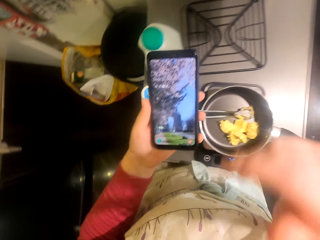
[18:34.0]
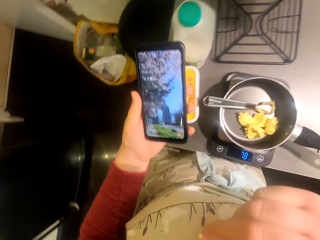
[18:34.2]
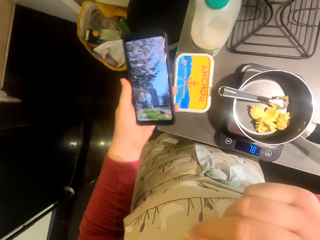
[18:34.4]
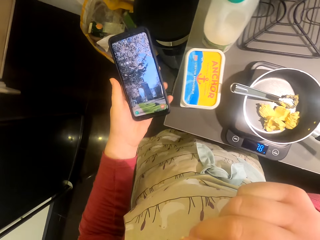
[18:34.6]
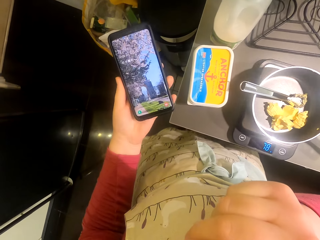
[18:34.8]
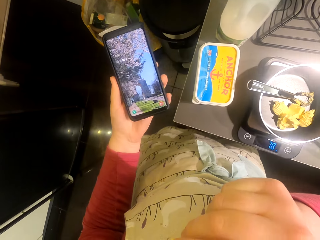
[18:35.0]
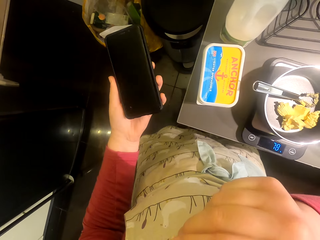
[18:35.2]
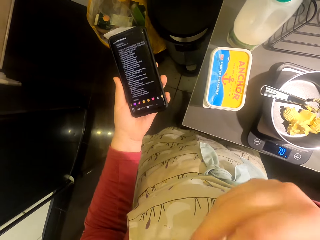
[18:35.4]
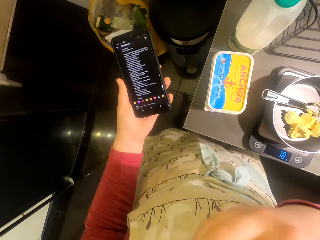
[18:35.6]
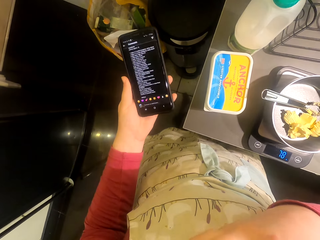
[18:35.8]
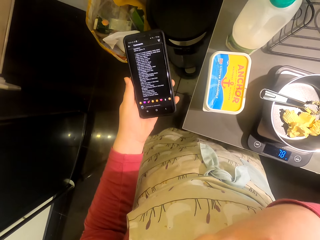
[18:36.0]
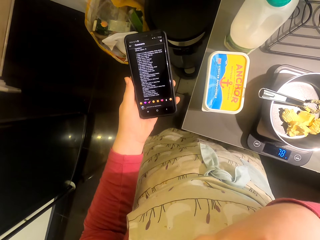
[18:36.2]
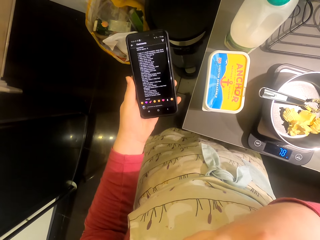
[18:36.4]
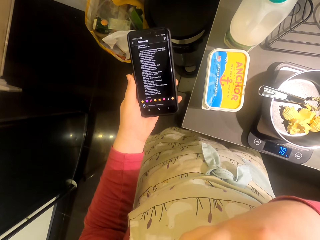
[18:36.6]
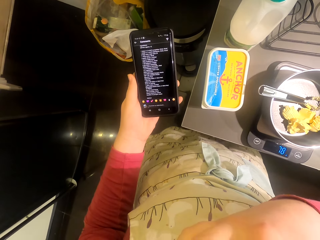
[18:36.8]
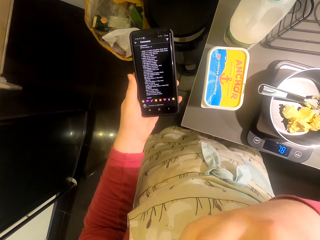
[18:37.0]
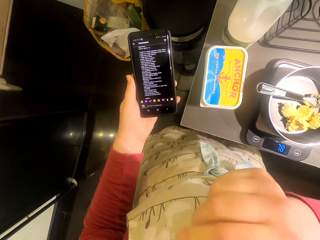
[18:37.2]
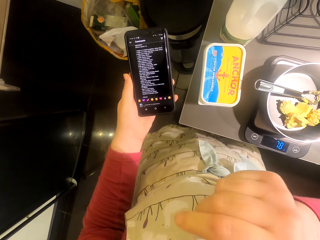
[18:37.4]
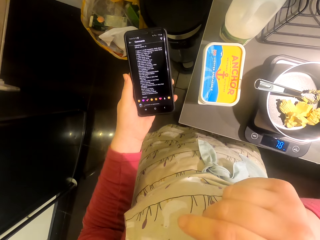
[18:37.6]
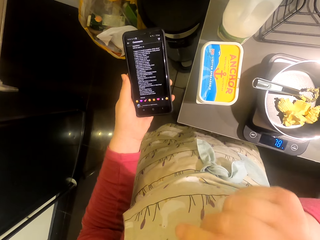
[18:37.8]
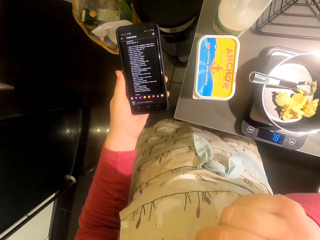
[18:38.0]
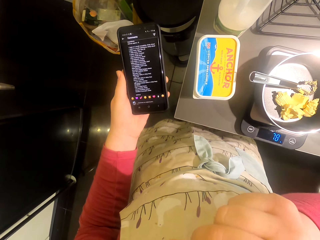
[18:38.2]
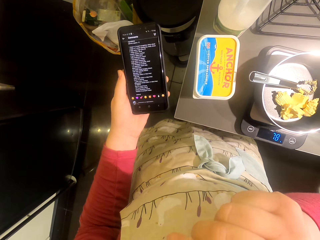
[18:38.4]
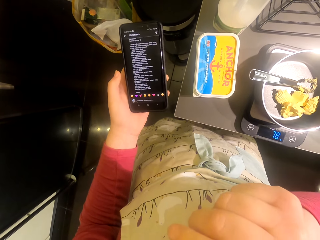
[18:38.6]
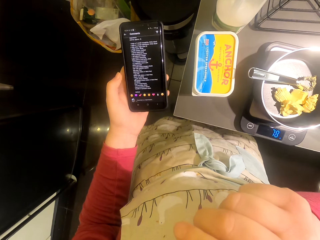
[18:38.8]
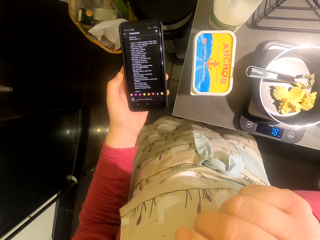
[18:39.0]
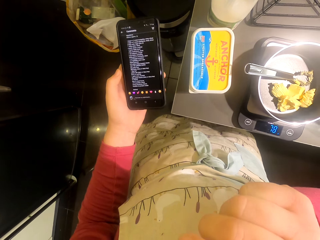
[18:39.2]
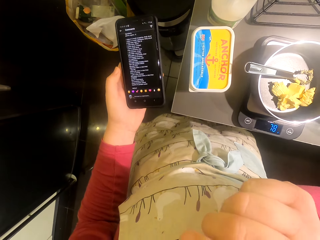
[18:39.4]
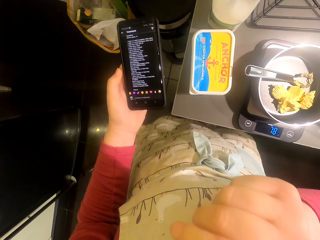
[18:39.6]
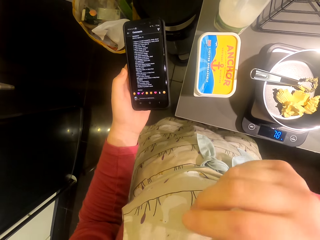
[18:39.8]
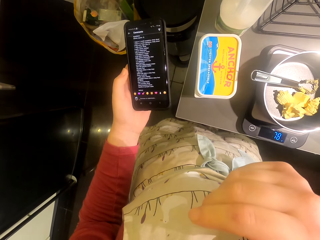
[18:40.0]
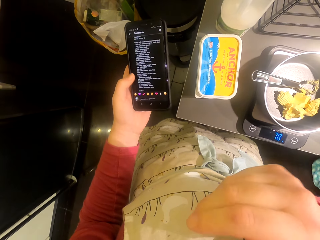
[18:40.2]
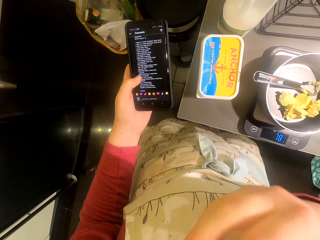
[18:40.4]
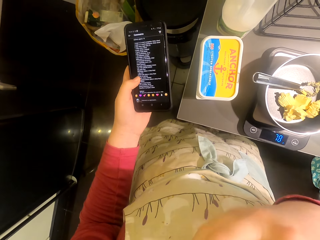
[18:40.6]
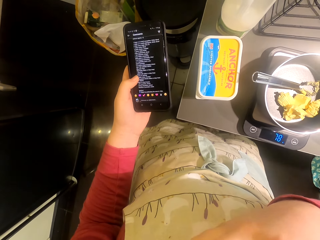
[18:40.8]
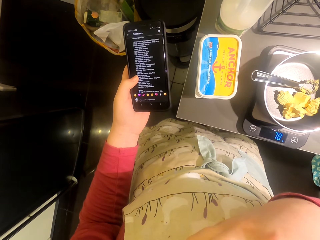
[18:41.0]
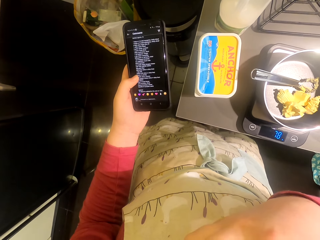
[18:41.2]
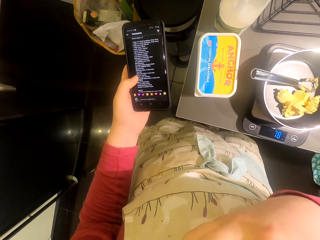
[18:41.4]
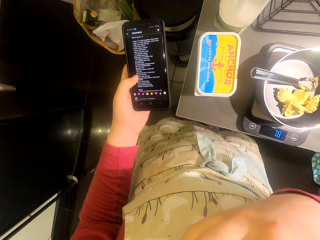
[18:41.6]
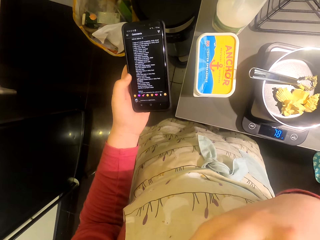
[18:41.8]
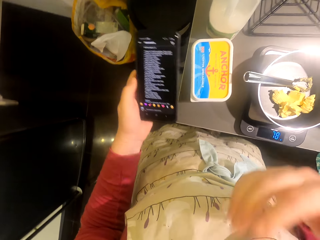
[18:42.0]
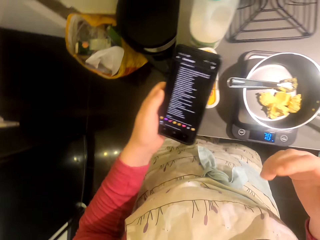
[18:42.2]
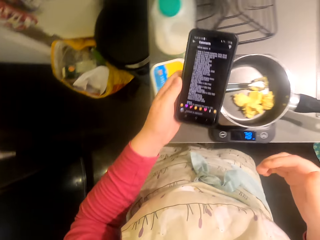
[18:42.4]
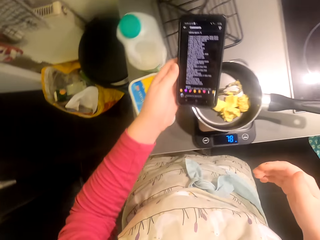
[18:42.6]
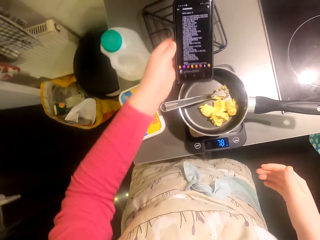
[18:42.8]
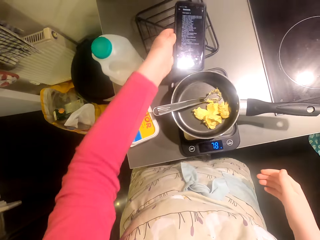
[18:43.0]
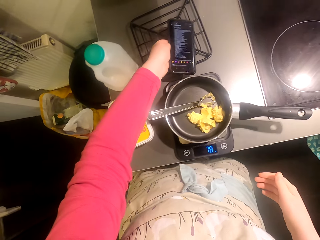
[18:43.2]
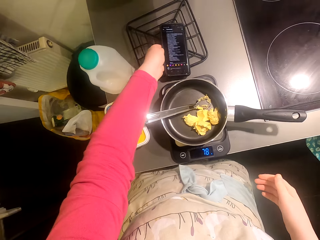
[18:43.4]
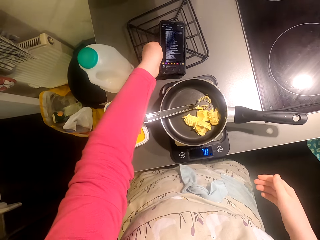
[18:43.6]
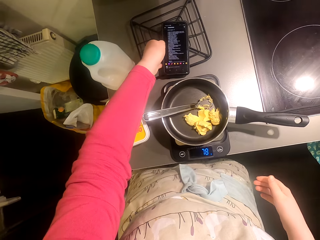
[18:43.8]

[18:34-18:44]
The camera wearer takes the phone. They operate the phone.

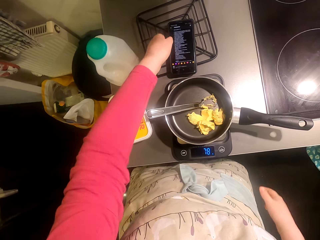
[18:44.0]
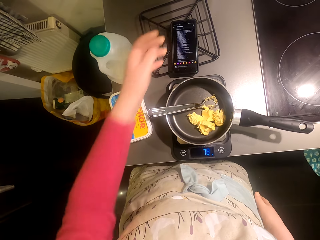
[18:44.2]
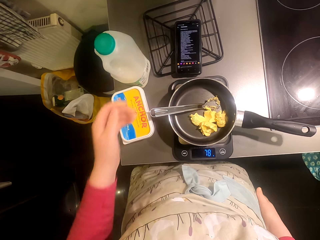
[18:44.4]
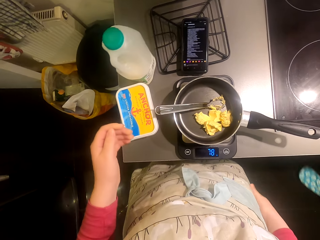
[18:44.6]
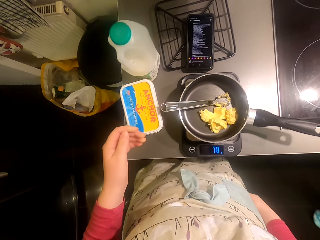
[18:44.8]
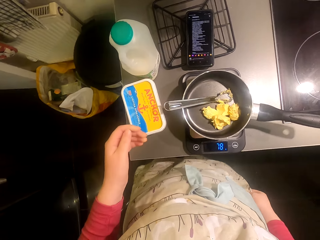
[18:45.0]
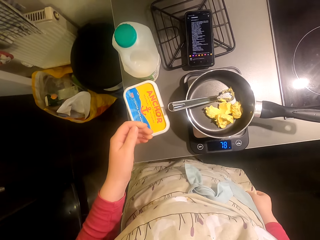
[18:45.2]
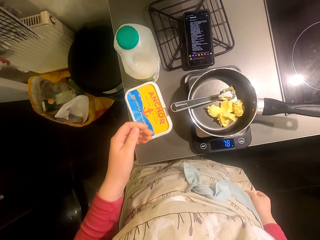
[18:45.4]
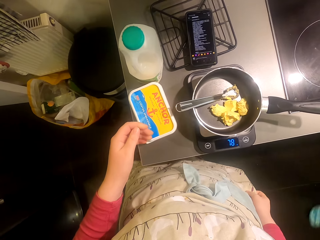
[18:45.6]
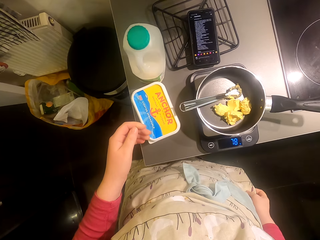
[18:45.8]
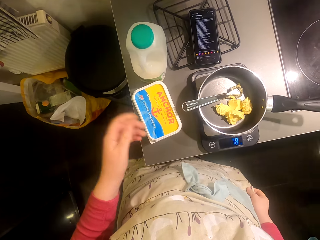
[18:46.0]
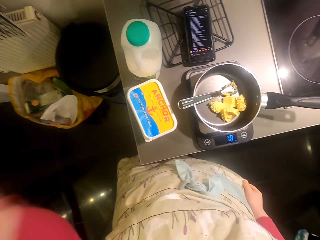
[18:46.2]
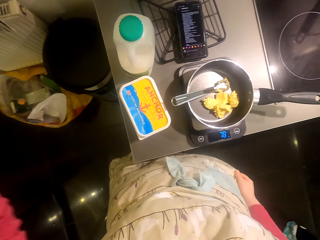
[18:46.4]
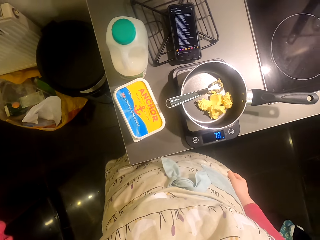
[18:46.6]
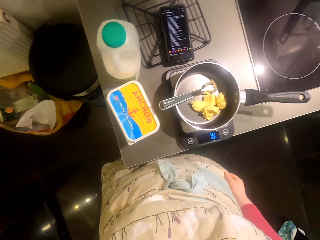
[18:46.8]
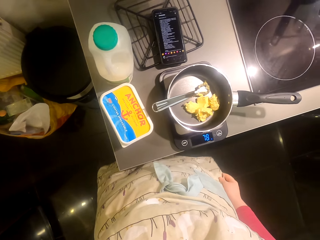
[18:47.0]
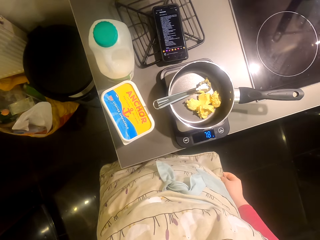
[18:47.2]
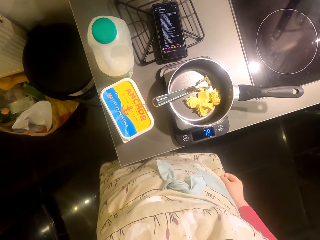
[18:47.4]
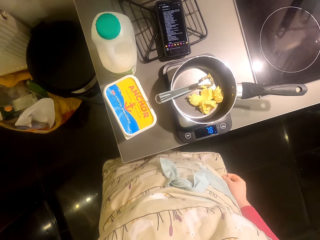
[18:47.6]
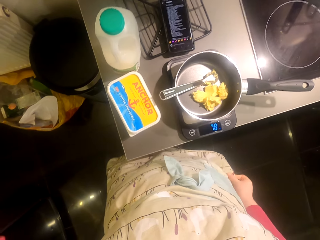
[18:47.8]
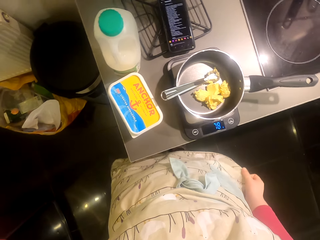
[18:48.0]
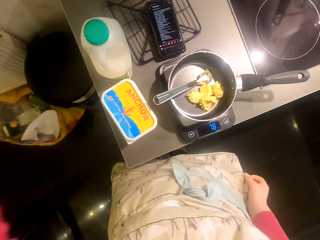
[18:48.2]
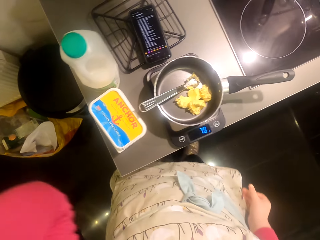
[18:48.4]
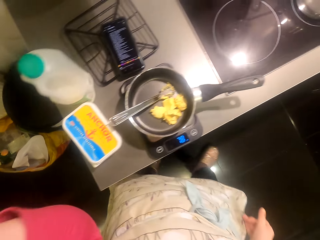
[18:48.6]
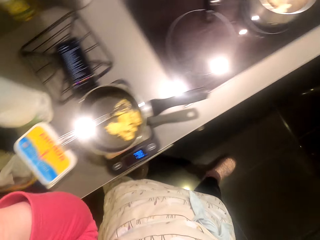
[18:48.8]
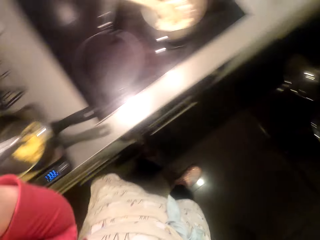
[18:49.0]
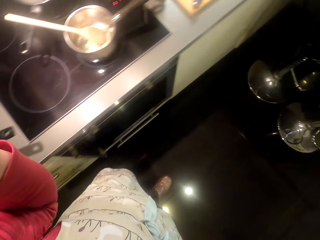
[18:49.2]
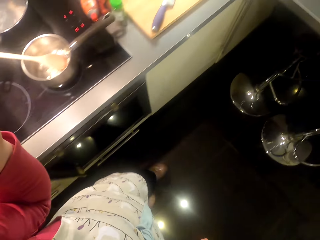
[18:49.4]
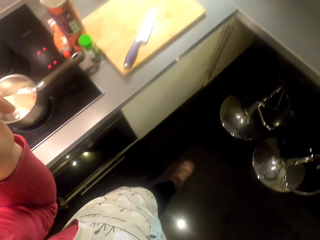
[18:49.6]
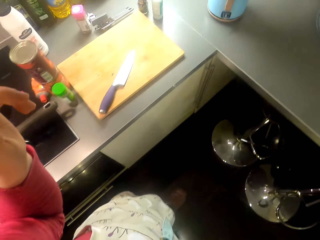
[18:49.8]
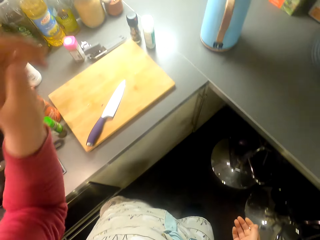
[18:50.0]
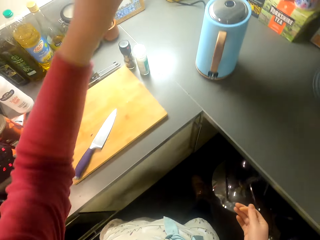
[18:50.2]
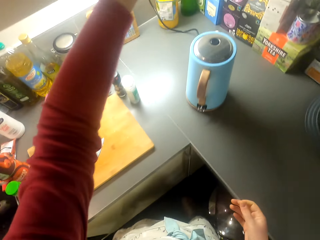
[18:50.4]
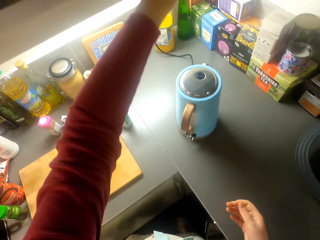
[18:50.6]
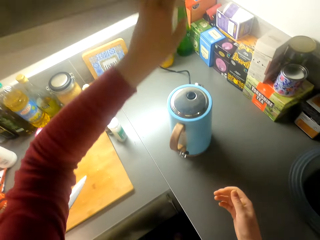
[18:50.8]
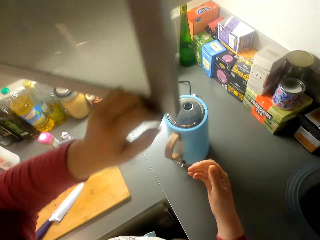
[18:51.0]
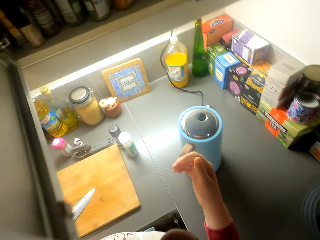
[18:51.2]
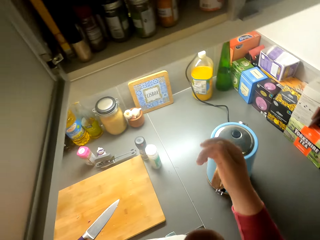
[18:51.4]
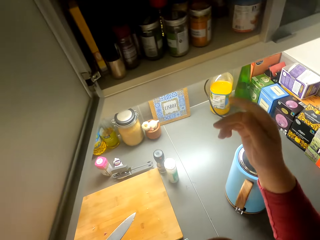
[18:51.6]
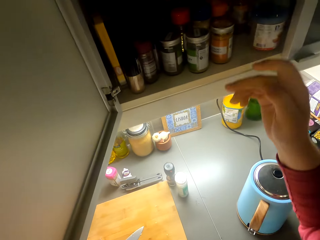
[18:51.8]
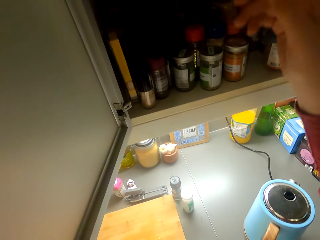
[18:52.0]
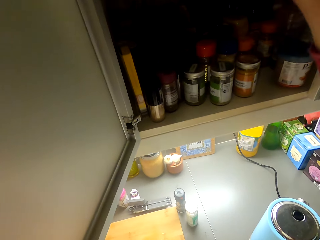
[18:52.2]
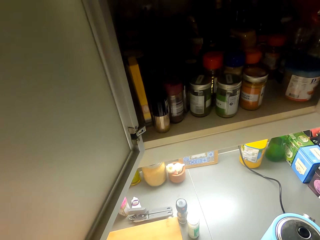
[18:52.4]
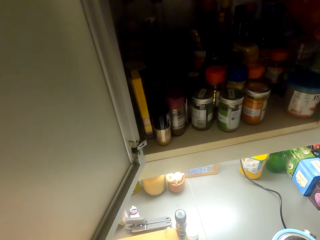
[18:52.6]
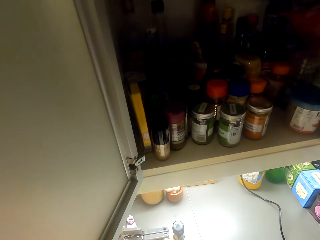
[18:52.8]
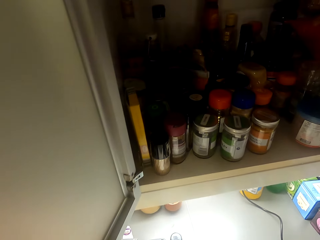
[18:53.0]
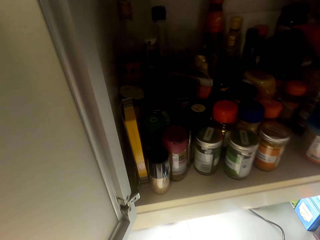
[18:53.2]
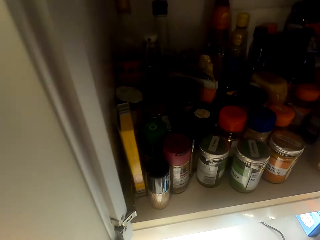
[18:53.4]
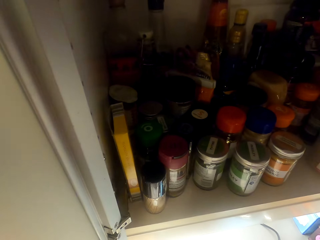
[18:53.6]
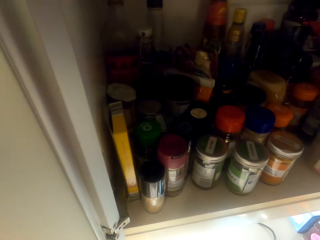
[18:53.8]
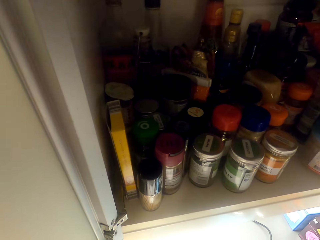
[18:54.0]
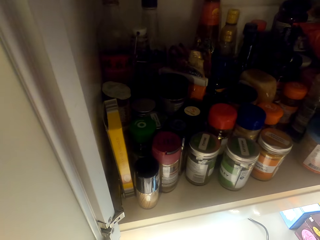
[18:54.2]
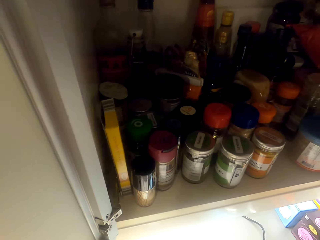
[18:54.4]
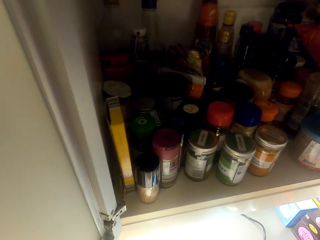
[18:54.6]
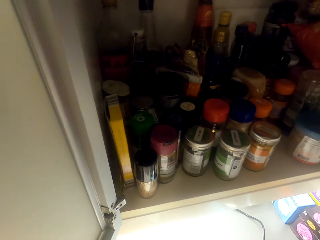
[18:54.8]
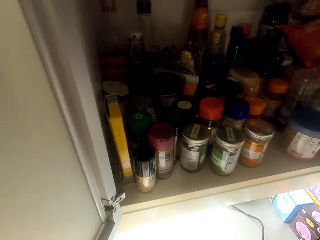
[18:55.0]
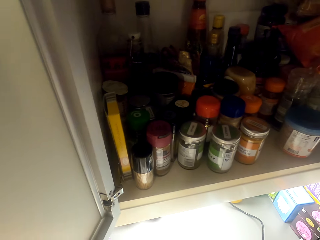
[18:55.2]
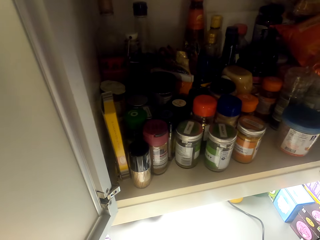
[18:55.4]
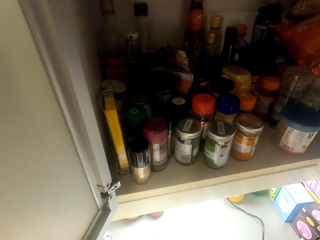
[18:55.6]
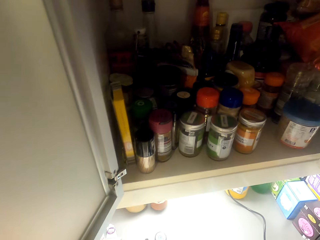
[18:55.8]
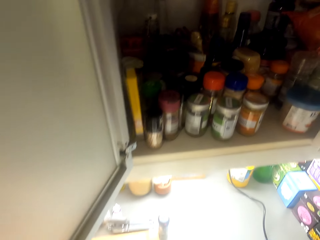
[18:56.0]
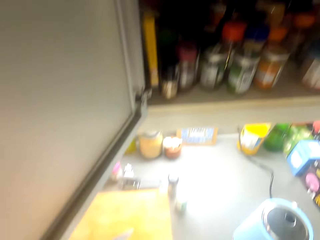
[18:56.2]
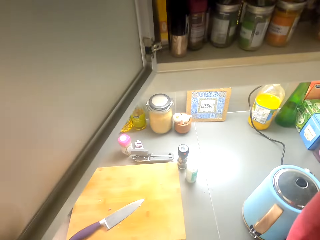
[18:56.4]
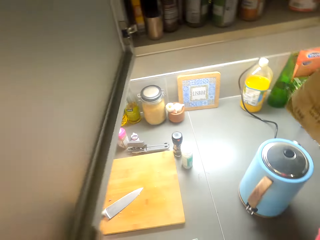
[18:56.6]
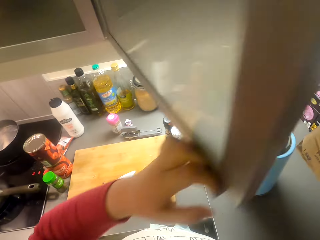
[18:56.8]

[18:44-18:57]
The camera wearer puts the phone on the rack. They turn around the room. Someone talks to the camera wearer. The camera wearer walks around the room and opens the cabinet door. They open the cupboard.
